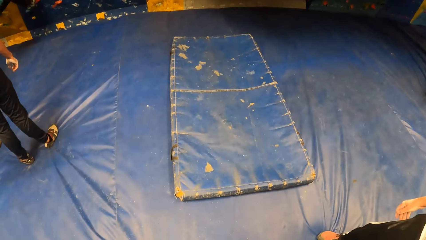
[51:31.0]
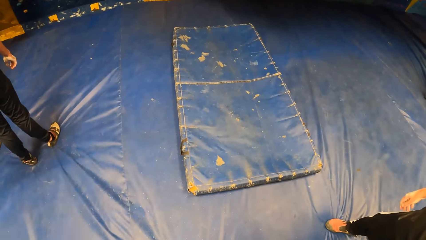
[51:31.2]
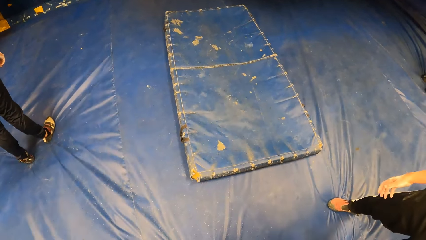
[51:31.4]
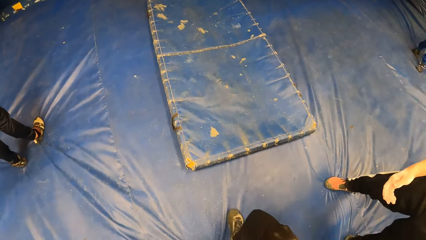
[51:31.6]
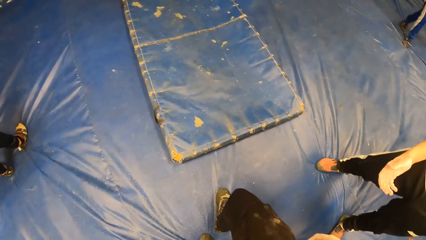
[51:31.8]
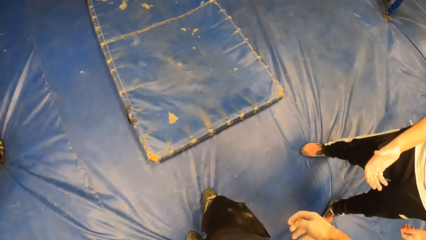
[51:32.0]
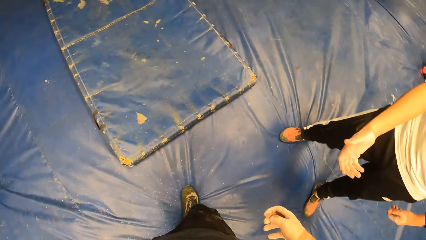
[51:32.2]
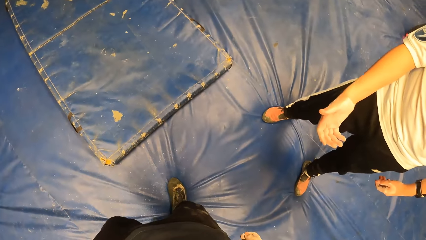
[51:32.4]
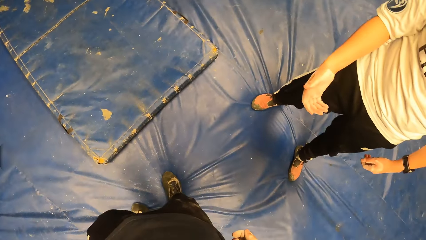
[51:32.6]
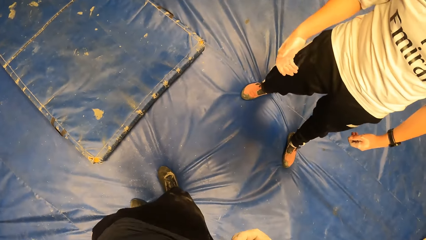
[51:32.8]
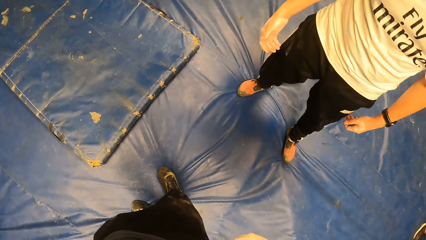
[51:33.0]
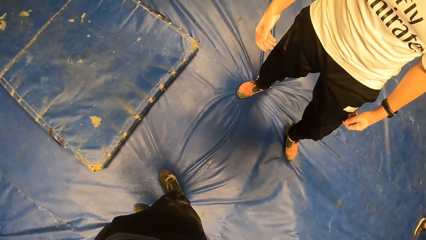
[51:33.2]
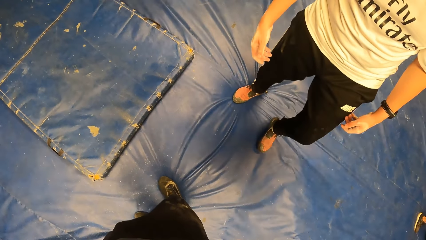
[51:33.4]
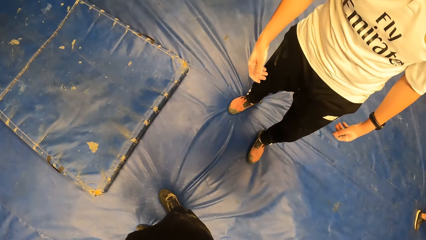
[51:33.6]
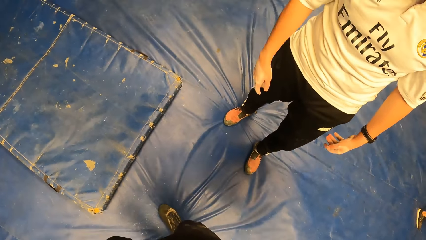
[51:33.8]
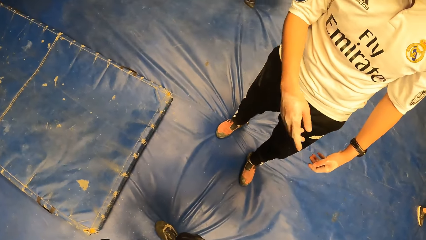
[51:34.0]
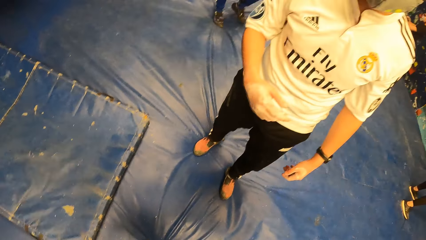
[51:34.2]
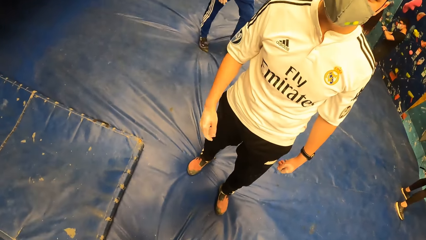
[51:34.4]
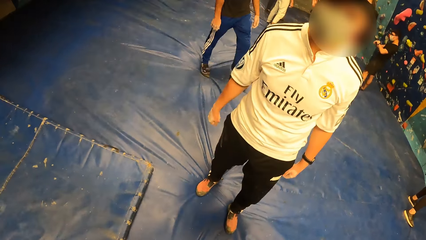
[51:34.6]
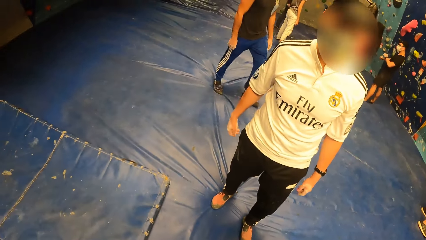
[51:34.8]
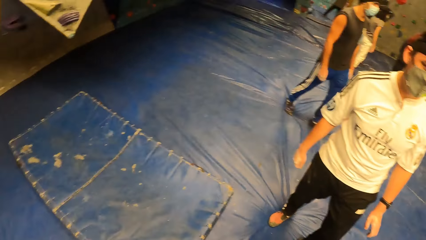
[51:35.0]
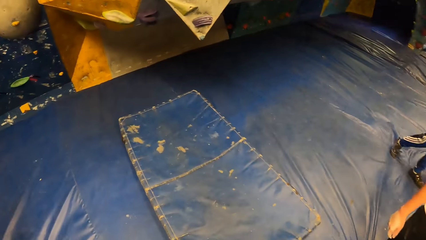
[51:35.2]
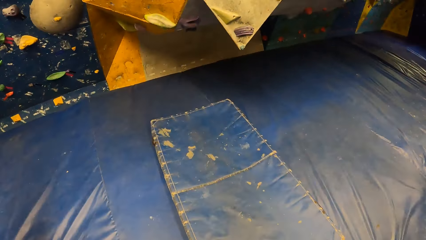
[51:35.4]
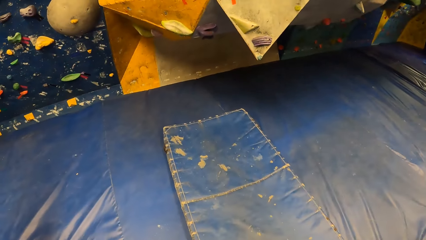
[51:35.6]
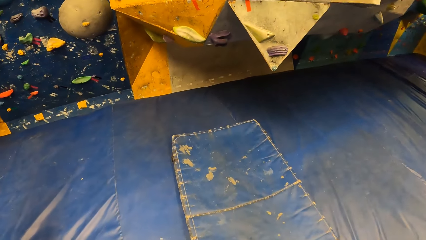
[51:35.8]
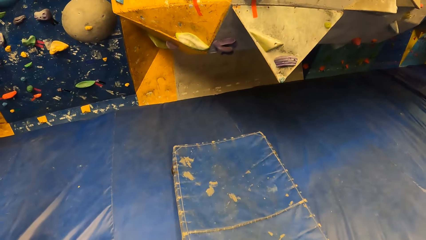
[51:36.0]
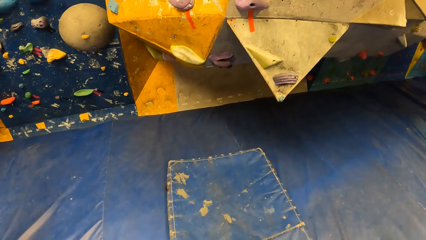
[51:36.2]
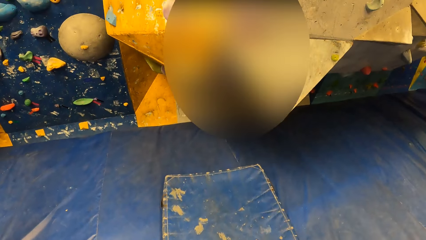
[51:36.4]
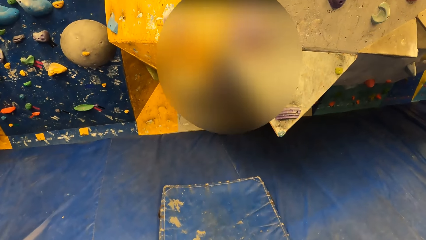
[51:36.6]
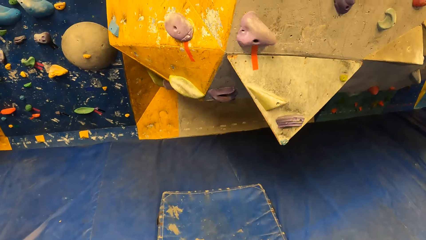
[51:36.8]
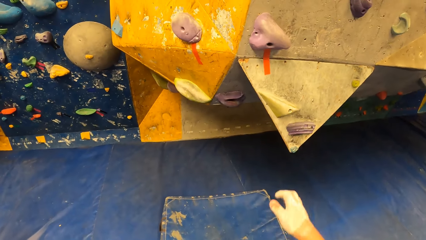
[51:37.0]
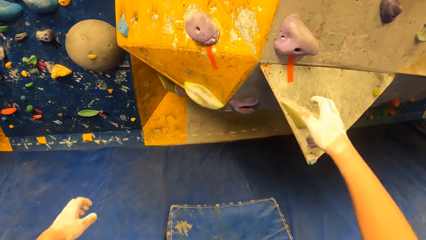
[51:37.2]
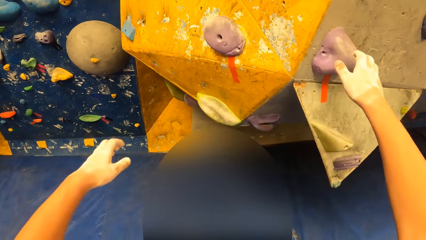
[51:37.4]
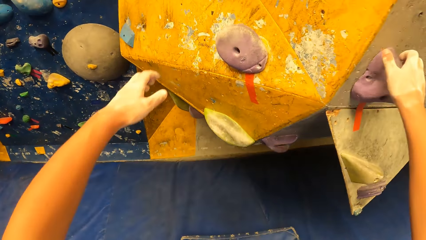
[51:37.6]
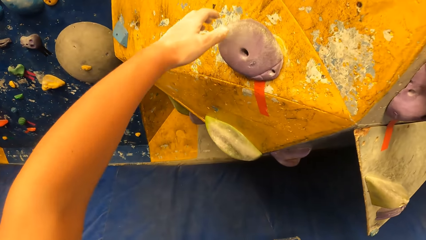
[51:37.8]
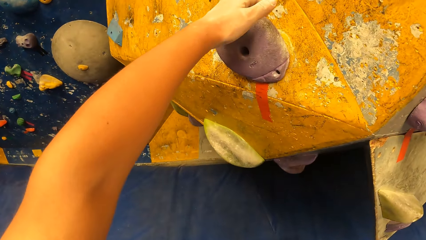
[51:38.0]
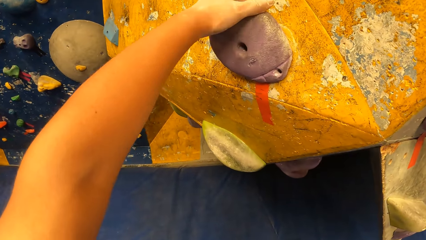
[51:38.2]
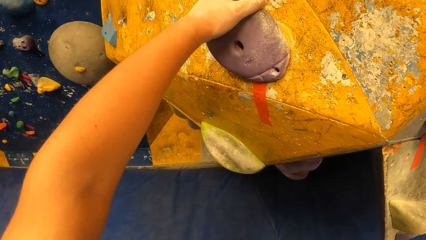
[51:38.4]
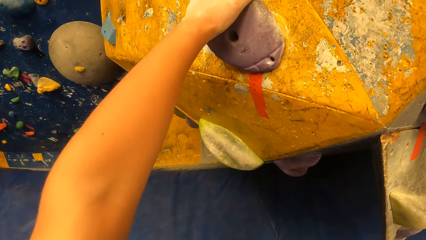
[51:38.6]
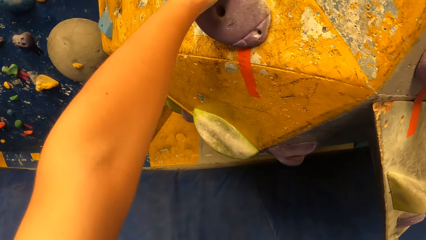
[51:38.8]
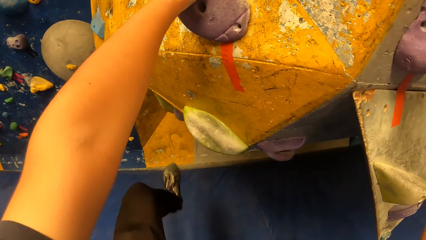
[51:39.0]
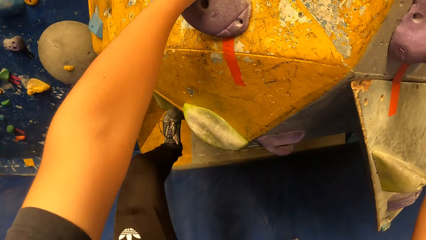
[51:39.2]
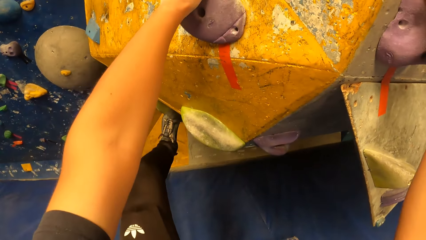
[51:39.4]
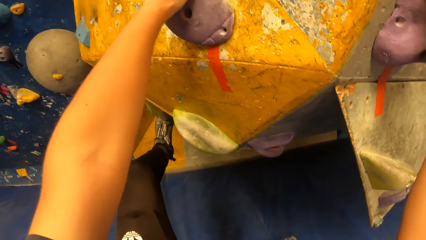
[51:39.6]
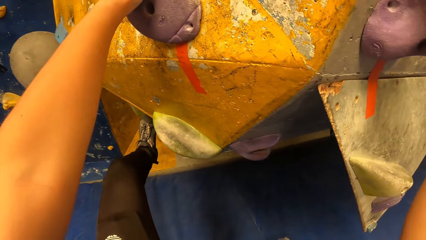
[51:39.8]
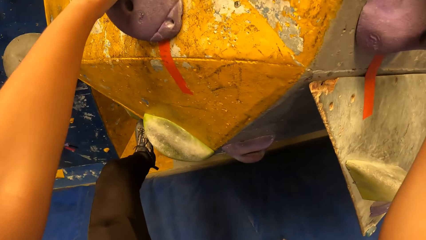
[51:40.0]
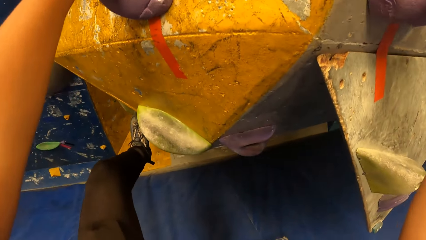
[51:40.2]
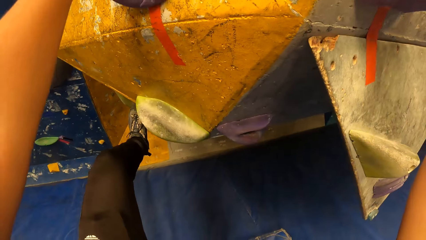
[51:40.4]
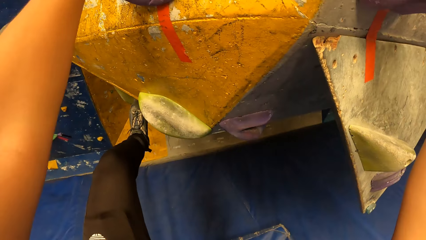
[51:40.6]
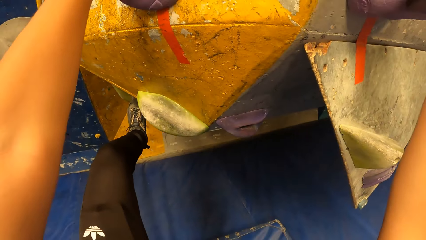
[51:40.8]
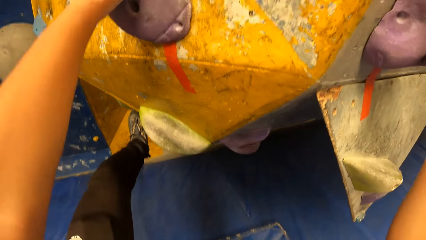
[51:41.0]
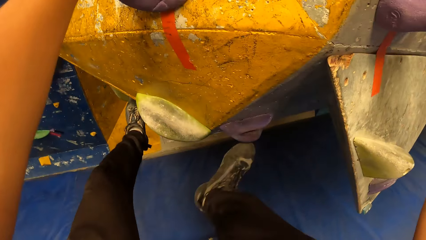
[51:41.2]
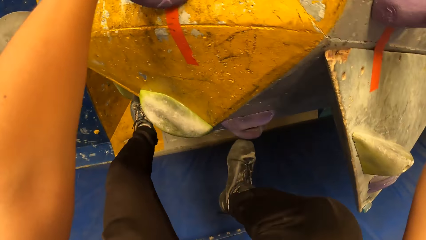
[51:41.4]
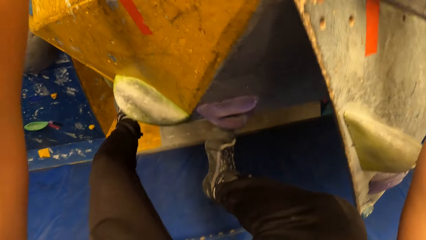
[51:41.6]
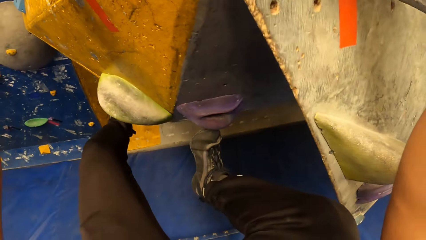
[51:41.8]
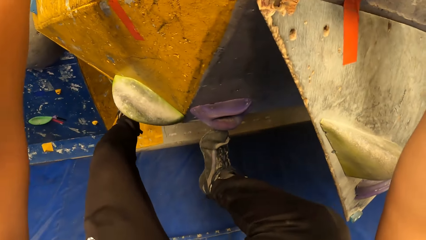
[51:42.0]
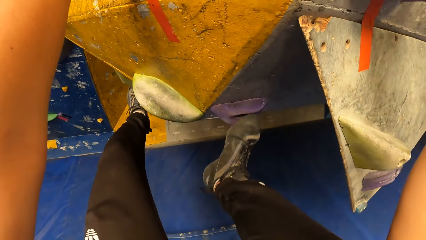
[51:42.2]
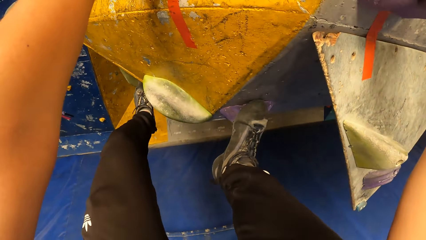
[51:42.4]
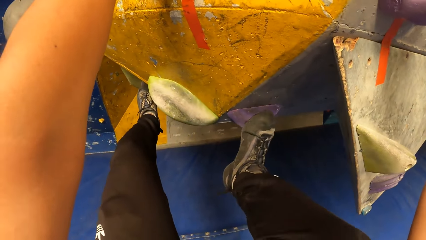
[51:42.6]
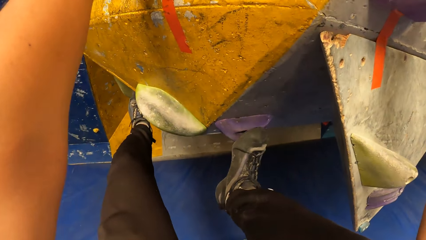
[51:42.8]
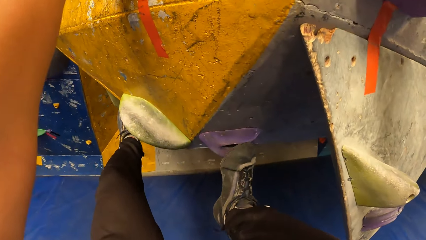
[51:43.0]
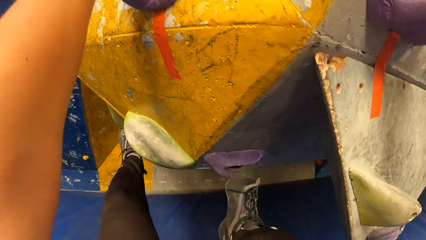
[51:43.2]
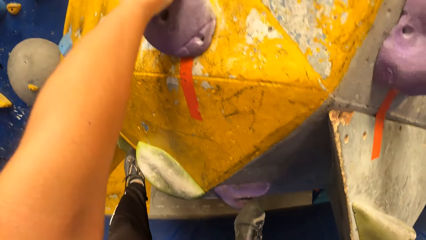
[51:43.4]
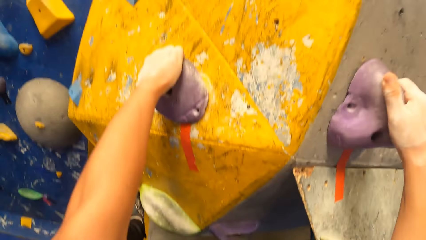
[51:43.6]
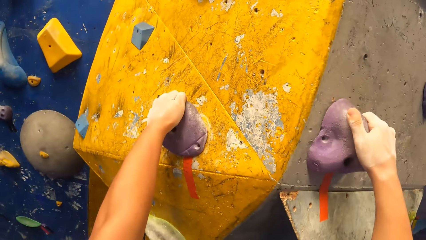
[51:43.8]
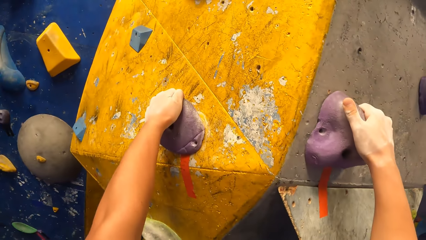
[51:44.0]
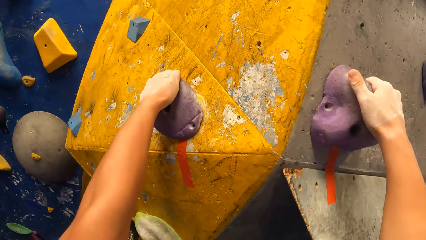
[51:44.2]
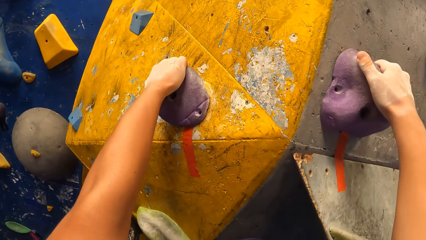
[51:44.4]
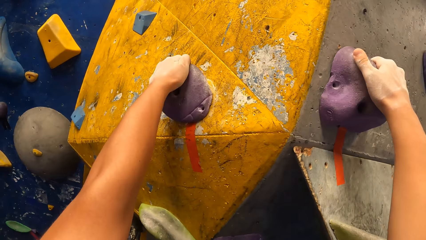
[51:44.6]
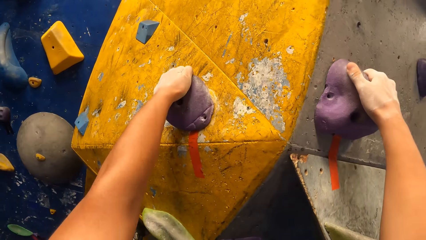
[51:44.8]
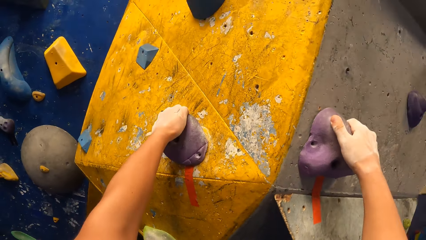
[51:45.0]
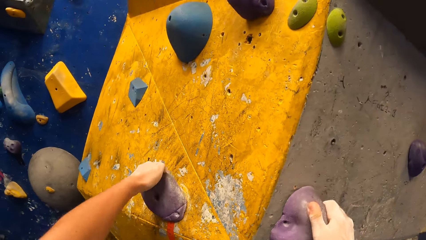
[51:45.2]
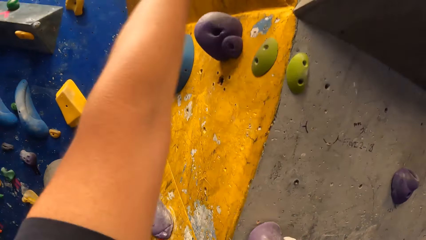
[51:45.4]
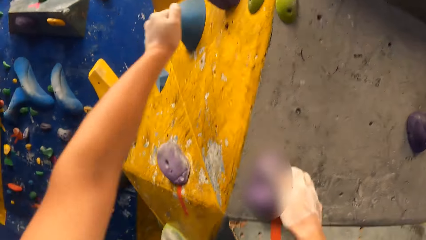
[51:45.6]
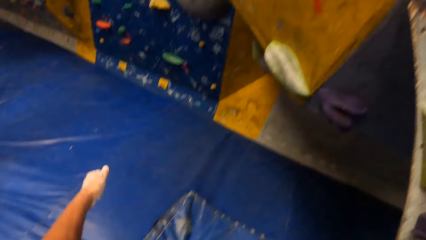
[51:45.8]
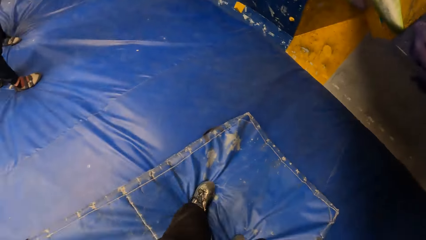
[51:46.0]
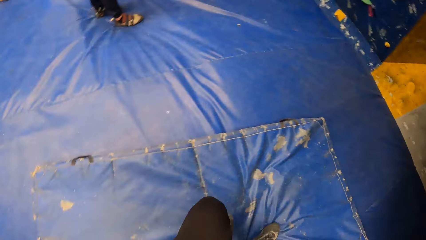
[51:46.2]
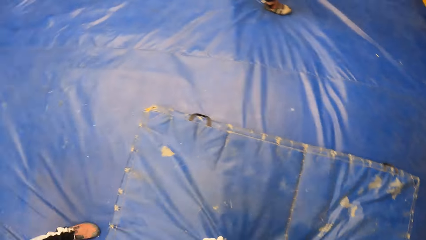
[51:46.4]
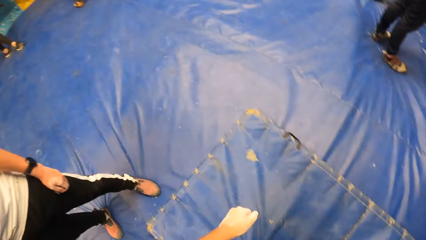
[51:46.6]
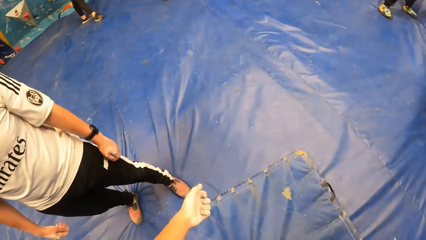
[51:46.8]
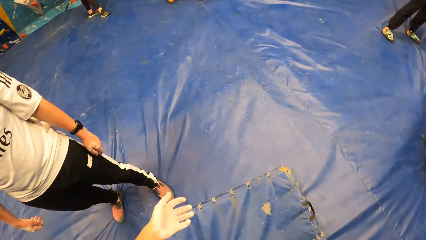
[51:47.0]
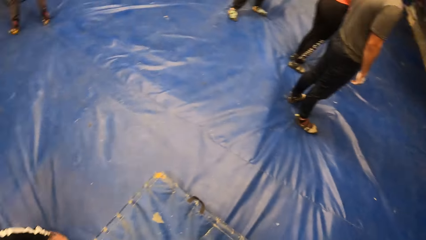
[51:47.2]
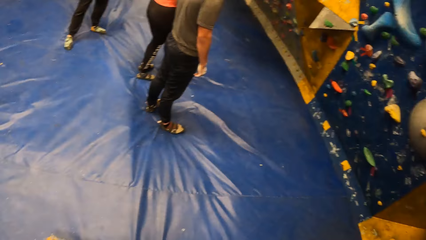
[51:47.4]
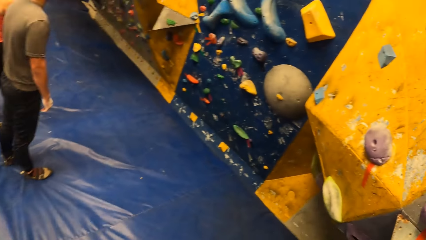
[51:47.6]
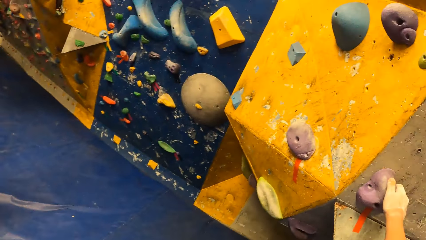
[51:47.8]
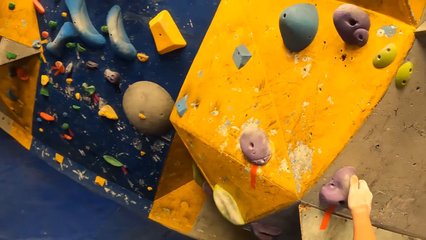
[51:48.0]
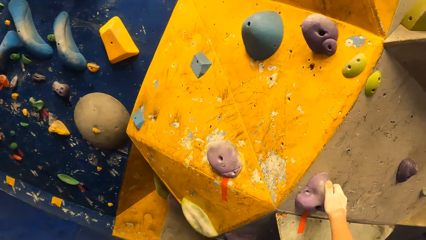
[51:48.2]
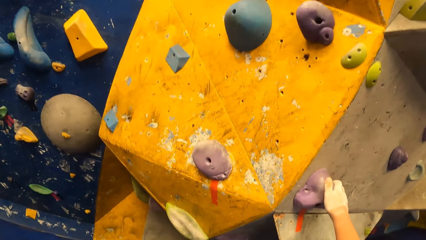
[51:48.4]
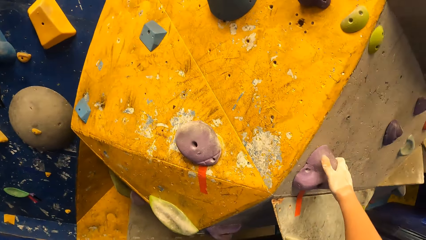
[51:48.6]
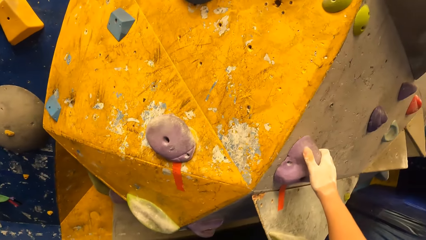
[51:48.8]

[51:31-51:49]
The camera wearer walks around a room. They look around the room. They walk around the room. They climb the wall. They jump down from the wall. They look around the room.
